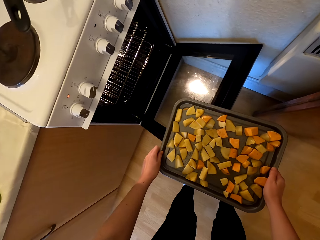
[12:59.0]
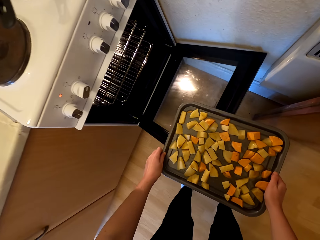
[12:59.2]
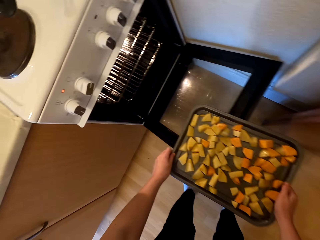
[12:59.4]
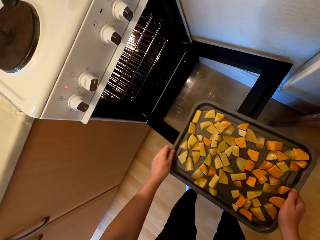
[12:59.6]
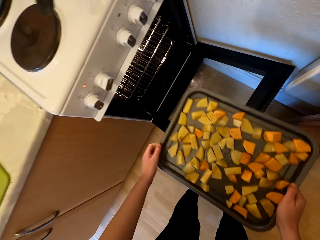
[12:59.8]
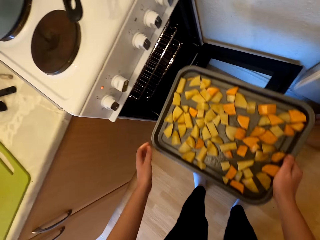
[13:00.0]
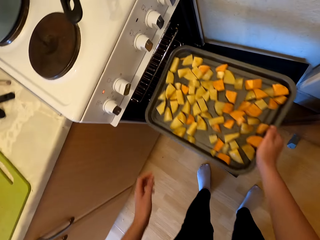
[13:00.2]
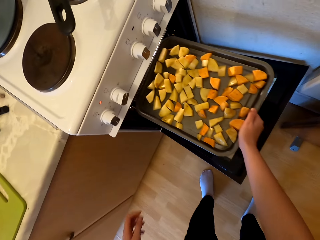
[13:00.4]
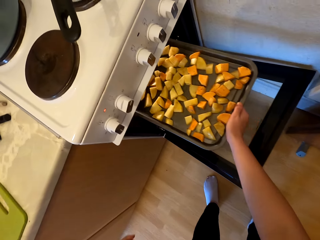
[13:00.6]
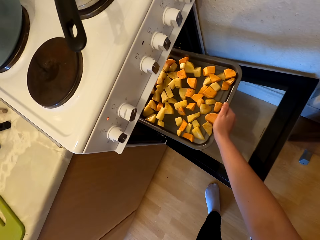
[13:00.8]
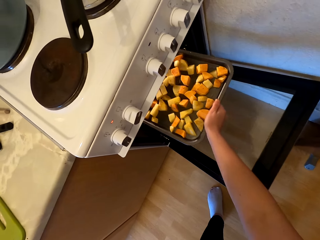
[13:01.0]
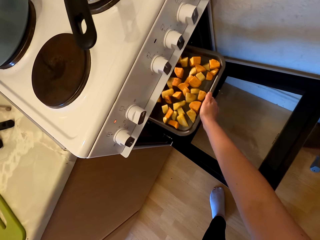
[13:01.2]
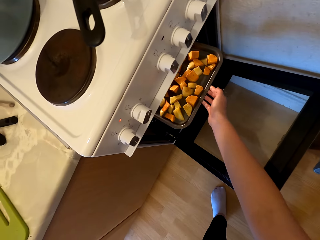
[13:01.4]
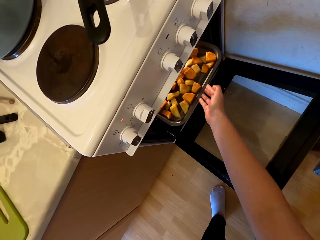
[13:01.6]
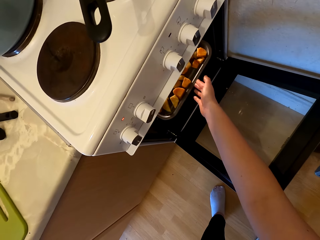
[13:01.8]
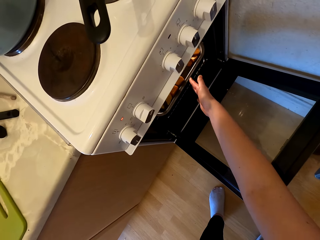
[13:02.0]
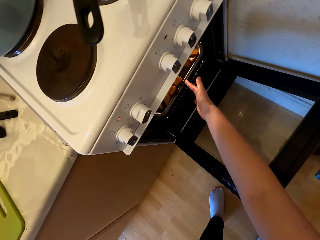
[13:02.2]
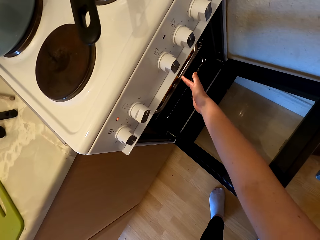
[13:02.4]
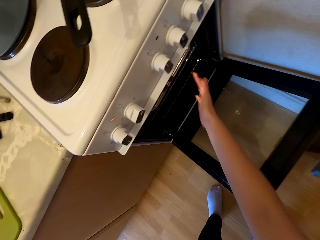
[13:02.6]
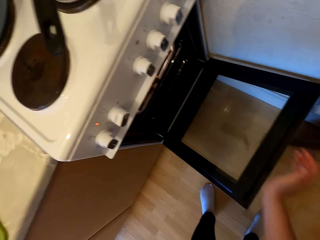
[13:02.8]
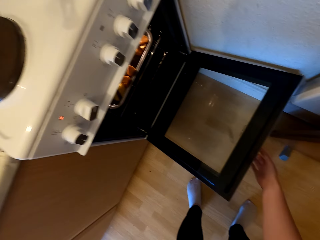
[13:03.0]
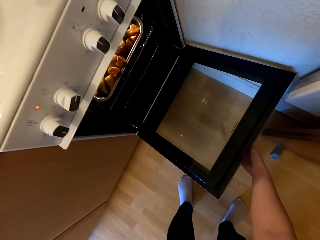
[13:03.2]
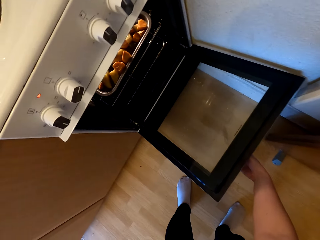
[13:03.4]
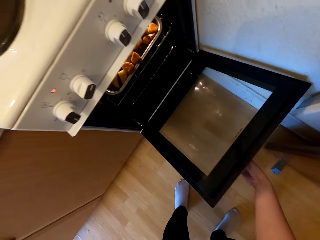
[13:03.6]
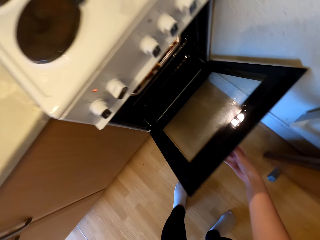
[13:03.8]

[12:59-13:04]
The camera wearer places the tray of potatoes in the oven. They close the door of the oven.

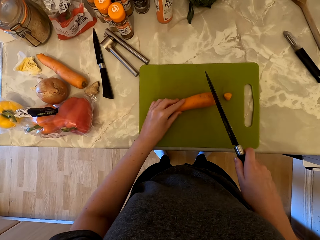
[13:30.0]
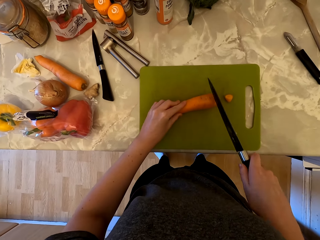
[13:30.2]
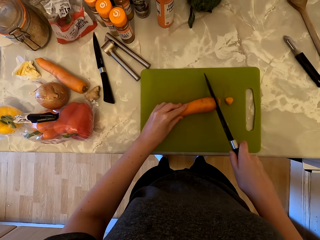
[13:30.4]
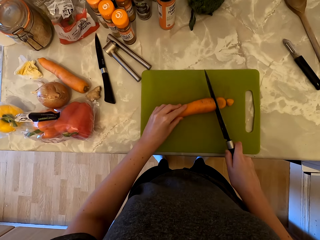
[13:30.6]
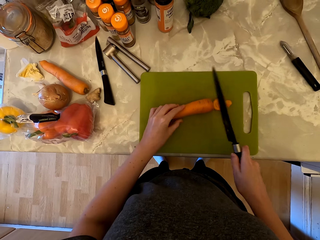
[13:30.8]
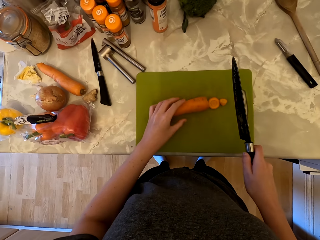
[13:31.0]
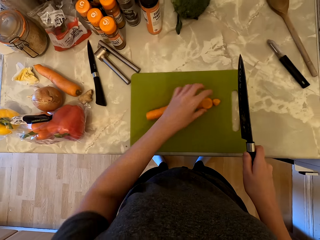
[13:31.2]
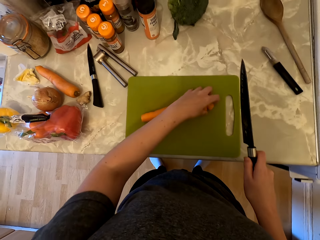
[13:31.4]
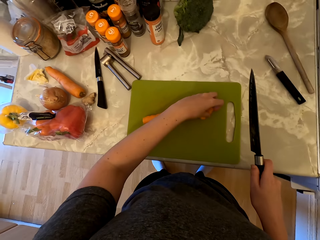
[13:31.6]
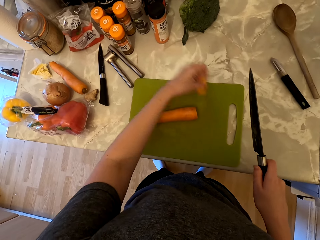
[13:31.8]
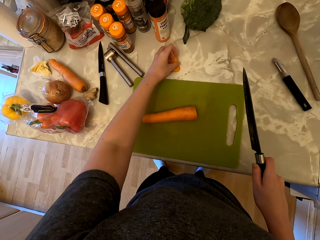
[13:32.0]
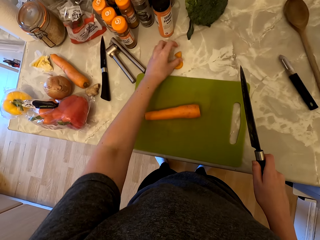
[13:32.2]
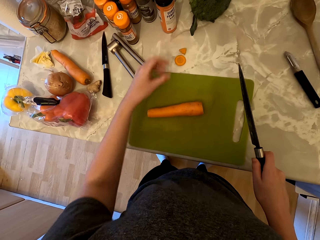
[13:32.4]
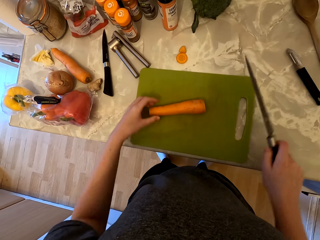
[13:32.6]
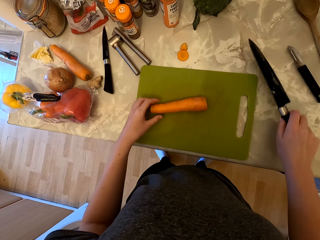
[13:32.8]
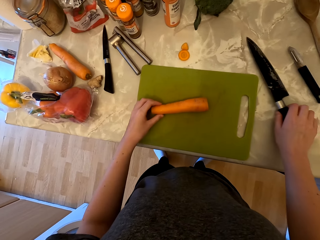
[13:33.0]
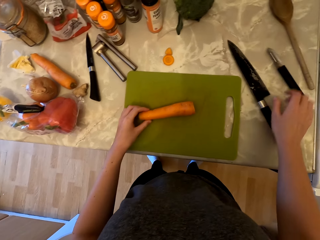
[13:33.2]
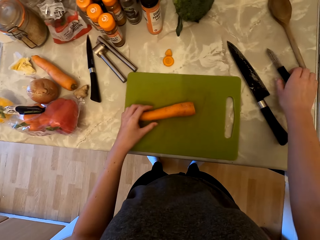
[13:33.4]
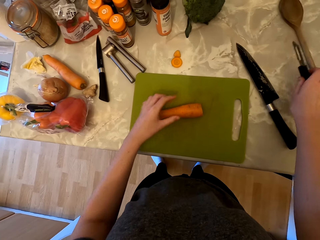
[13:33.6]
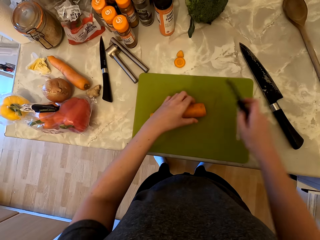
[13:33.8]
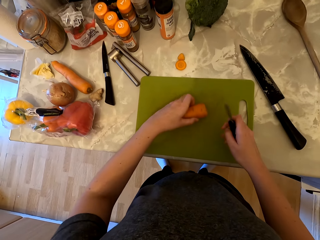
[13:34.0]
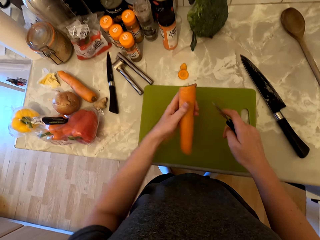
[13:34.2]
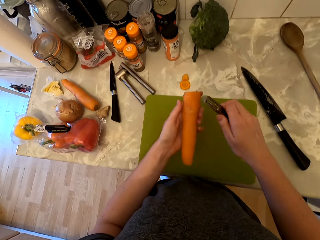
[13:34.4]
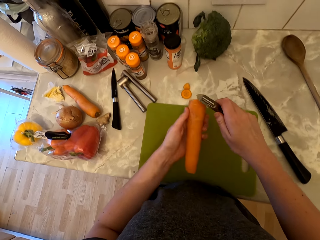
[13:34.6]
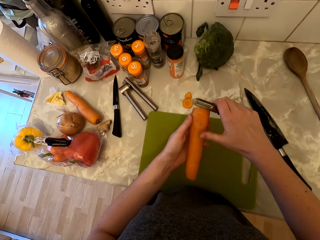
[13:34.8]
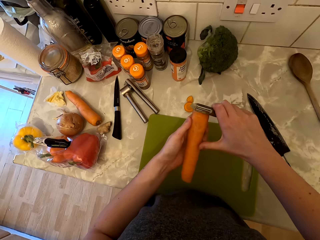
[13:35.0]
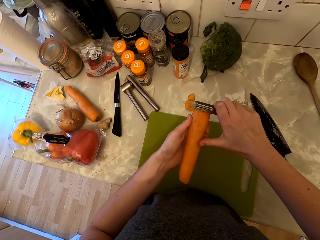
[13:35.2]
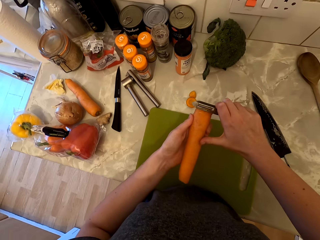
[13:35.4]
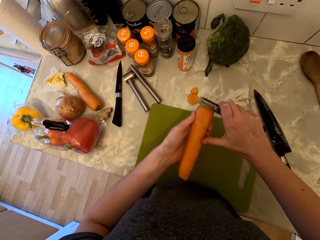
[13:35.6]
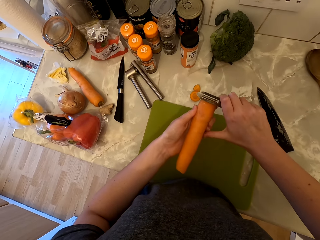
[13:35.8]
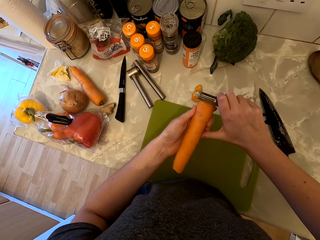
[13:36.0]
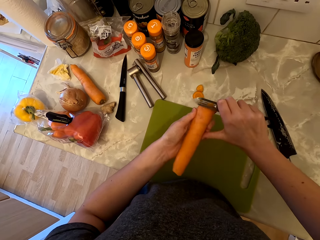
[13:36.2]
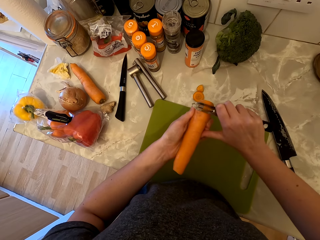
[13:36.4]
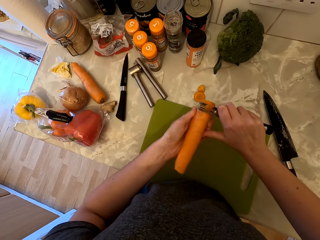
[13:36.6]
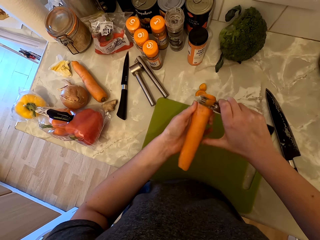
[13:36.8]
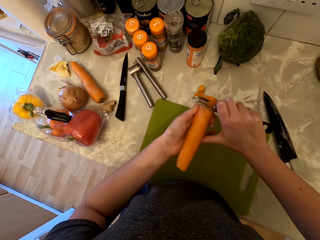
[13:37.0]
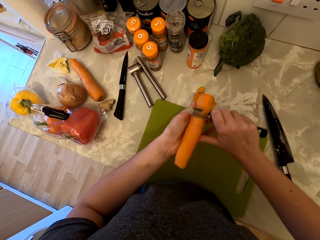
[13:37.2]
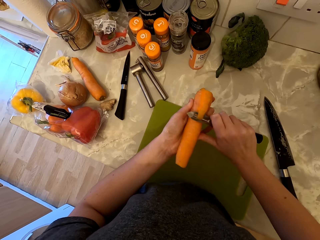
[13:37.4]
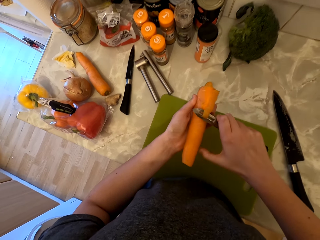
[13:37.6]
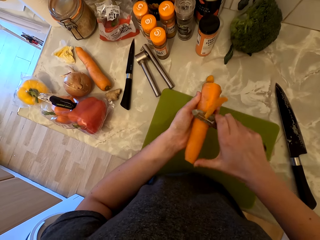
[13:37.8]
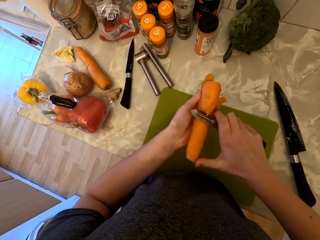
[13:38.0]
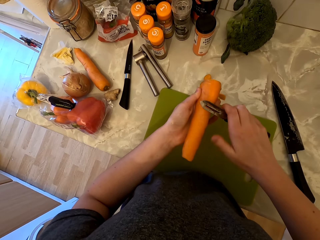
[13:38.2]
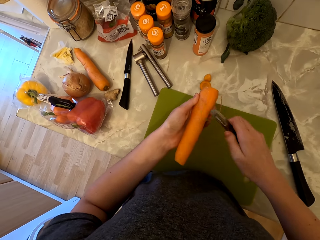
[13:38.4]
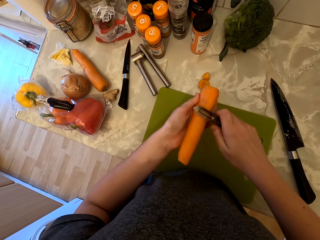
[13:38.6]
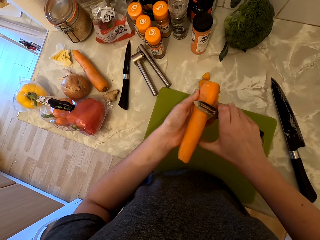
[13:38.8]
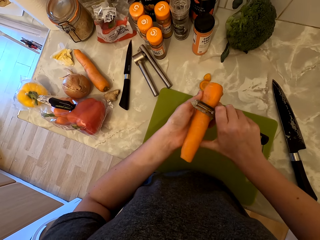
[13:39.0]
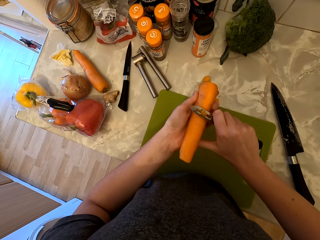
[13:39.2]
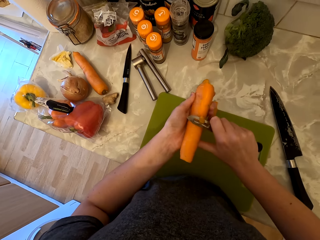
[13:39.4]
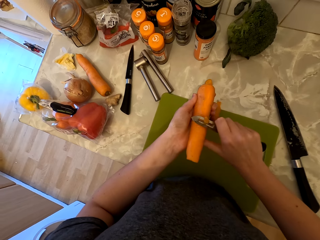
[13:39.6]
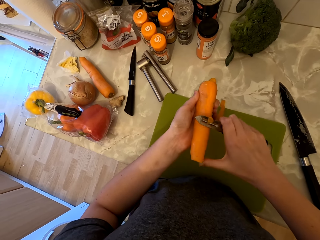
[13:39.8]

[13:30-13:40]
The camera wearer cuts the bottom of the carrot with the knife. They pick the parts of carrots from the chopping board, place the parts of carrots on the countertop and place the knife on the countertop. They pick the peeler or knife on the countertop. They pick the carrot. They peel the carrot with the peeler.

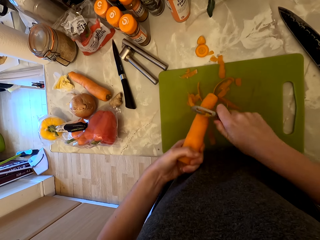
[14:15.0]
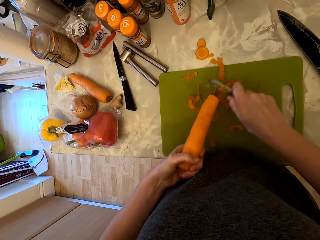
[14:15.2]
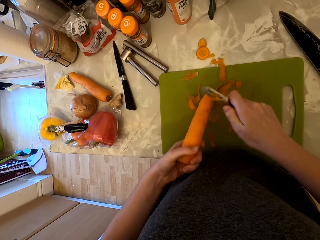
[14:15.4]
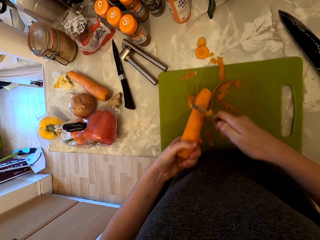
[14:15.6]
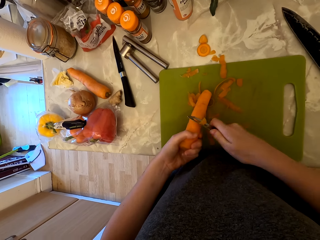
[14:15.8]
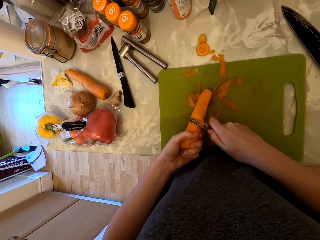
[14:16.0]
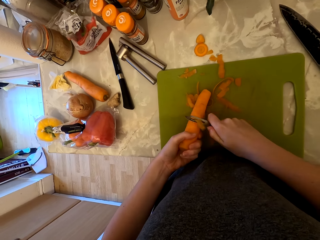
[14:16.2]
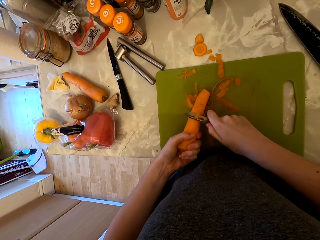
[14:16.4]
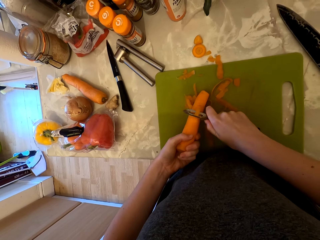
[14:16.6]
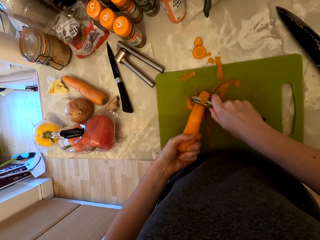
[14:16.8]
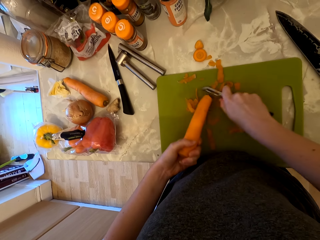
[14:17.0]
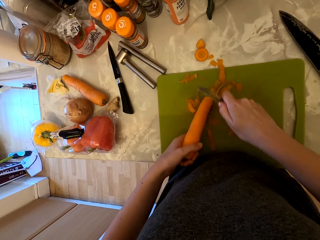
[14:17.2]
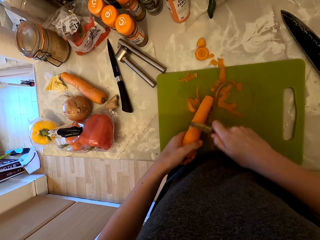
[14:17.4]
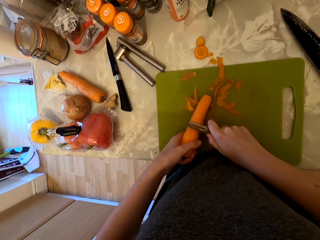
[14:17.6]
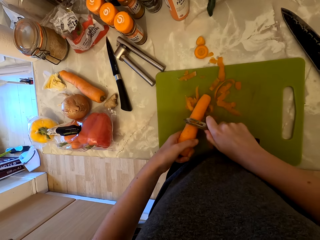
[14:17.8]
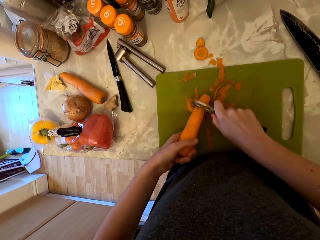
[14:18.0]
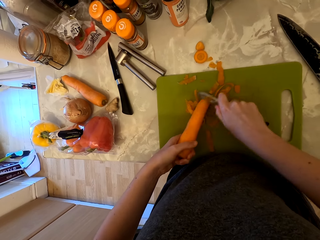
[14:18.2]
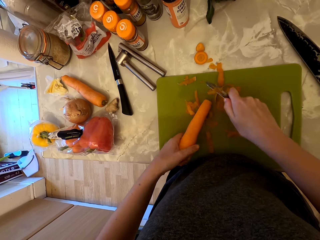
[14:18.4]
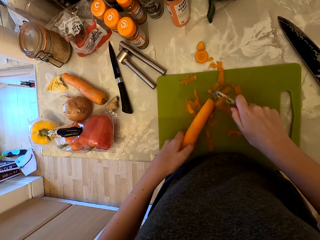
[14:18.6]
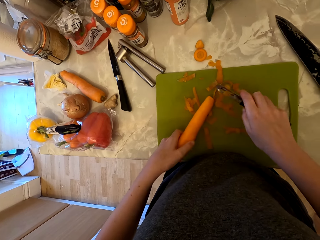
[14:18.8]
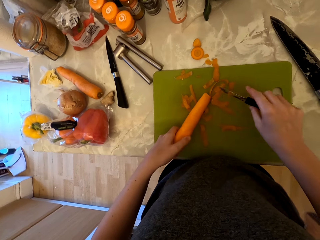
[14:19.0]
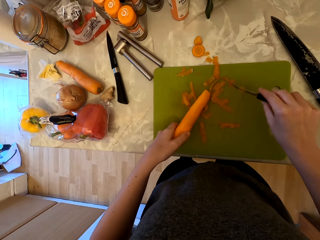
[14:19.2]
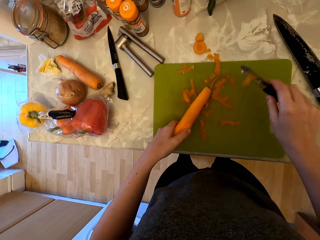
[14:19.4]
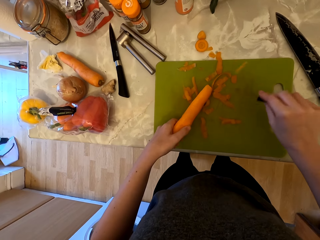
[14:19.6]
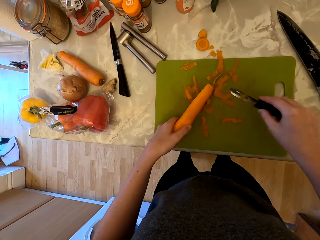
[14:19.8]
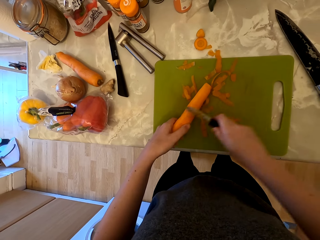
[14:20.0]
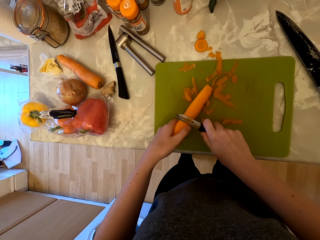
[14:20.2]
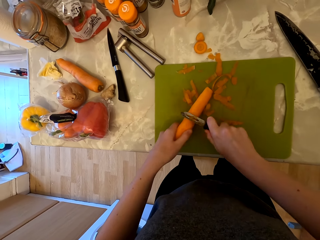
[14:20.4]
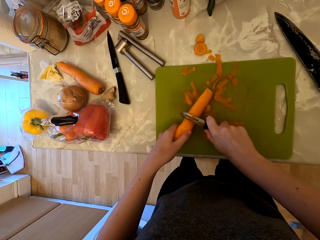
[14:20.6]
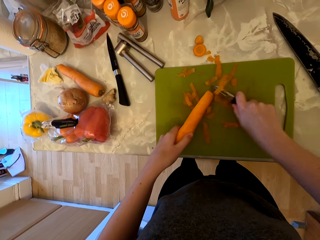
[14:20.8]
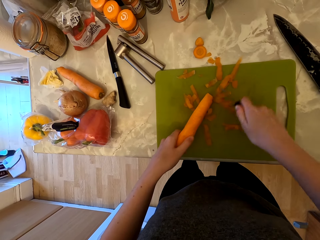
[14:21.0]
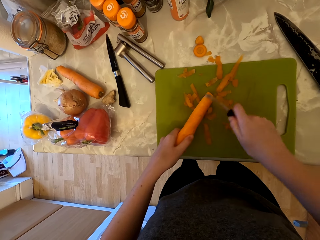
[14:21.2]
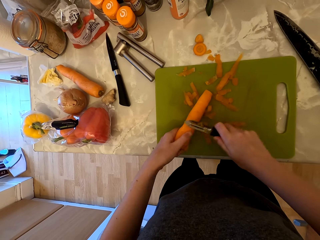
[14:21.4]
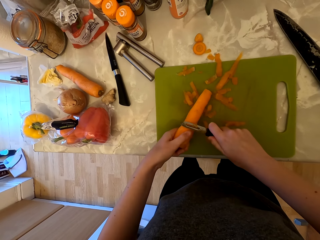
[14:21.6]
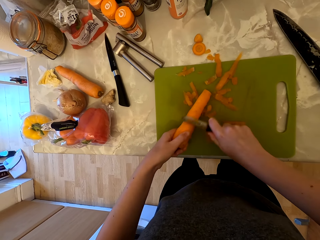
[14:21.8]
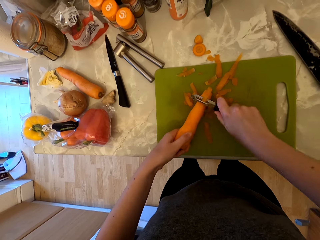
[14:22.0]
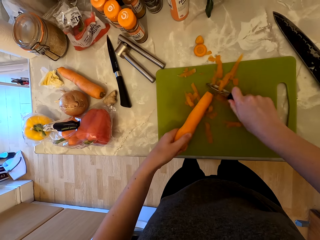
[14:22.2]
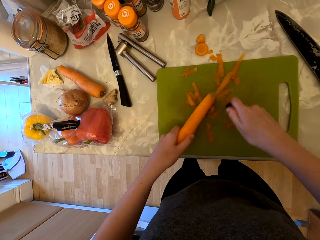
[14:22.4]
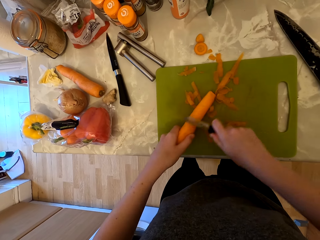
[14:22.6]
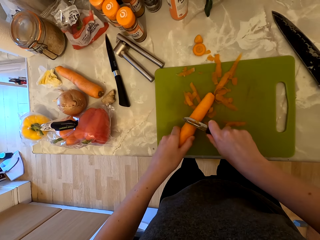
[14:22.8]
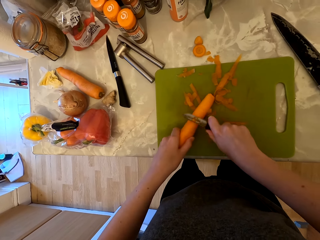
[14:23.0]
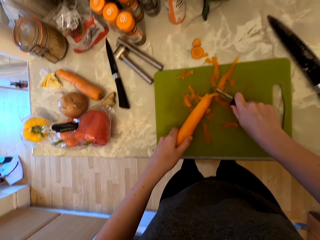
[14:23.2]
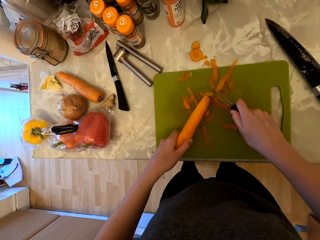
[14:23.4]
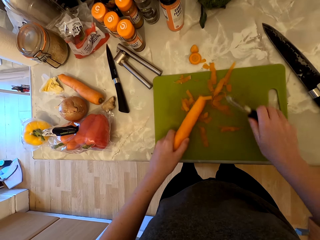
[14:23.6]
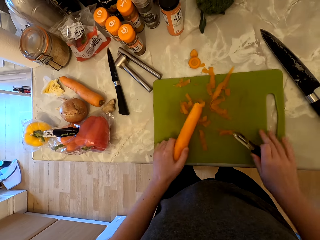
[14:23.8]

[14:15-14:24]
The camera wearer places the carrot on the chopping board. They peel the carrot with the peeler. They drop the peel on the chopping board. They peel the carrot with the peeler.
